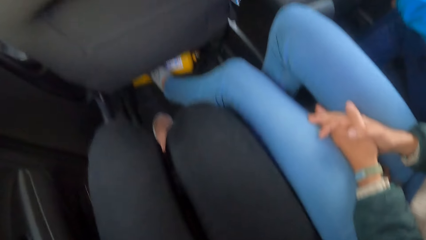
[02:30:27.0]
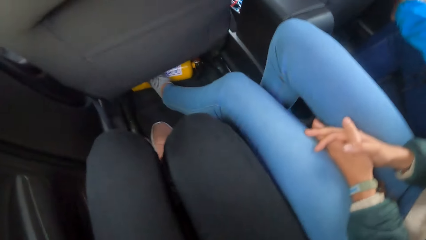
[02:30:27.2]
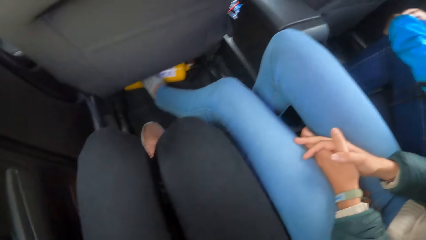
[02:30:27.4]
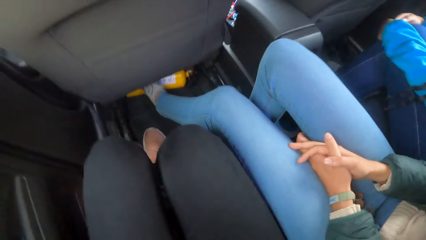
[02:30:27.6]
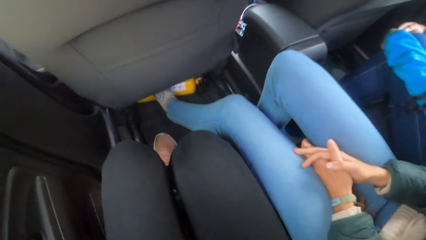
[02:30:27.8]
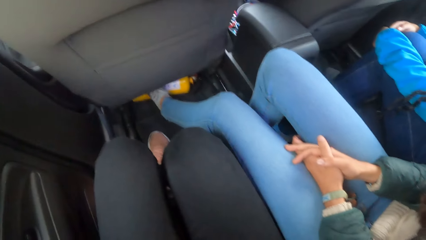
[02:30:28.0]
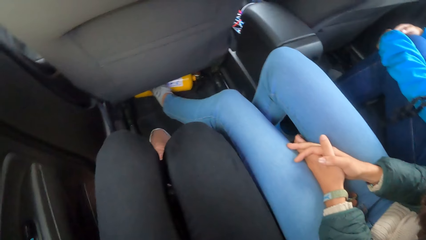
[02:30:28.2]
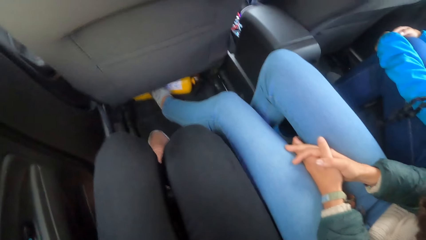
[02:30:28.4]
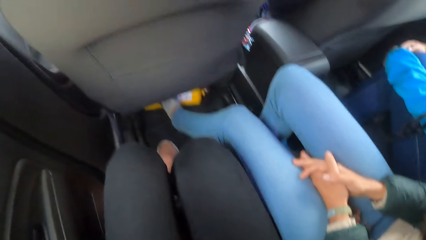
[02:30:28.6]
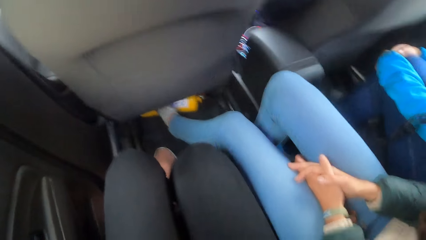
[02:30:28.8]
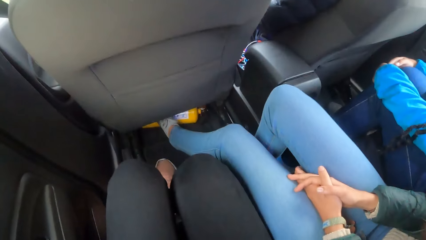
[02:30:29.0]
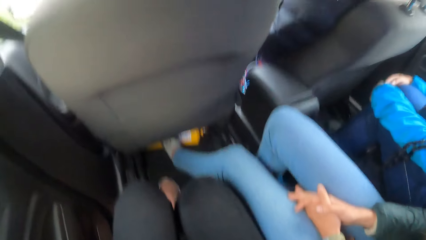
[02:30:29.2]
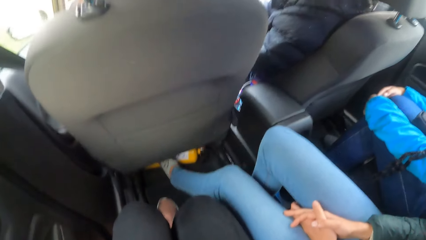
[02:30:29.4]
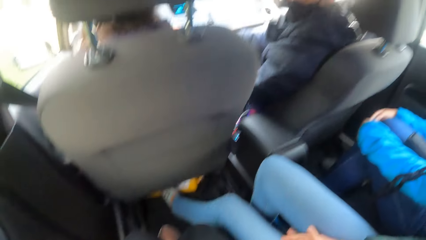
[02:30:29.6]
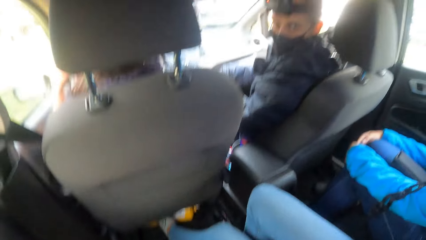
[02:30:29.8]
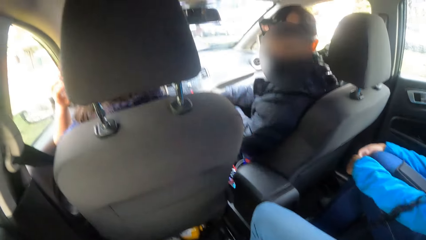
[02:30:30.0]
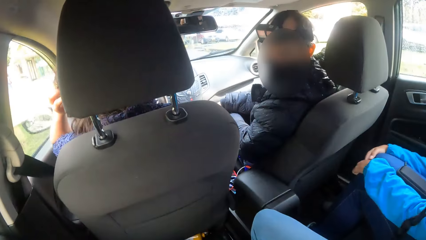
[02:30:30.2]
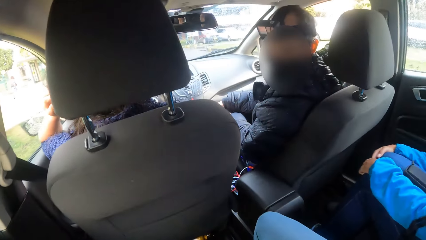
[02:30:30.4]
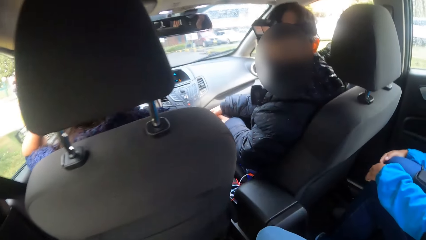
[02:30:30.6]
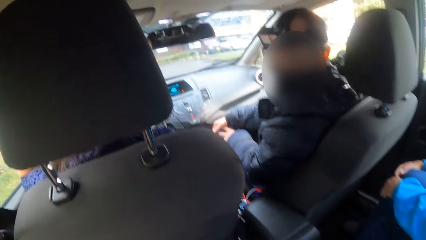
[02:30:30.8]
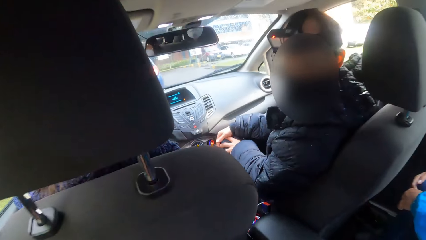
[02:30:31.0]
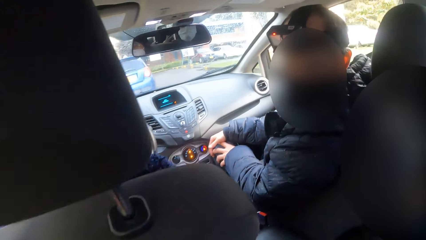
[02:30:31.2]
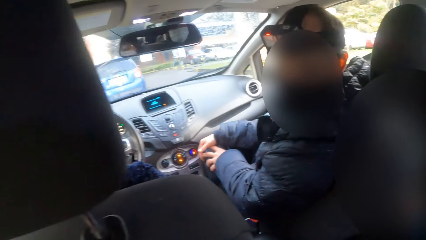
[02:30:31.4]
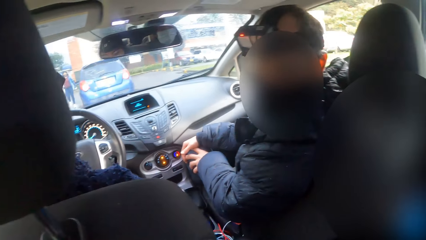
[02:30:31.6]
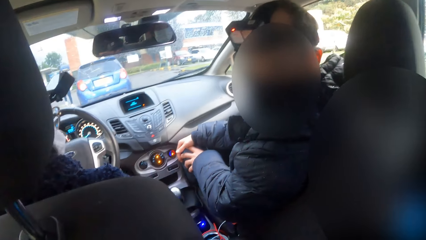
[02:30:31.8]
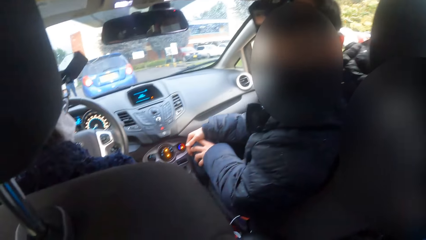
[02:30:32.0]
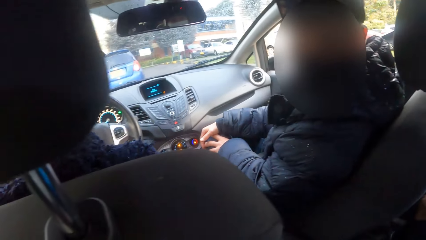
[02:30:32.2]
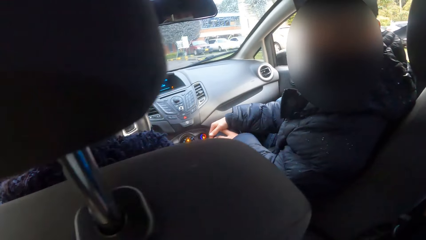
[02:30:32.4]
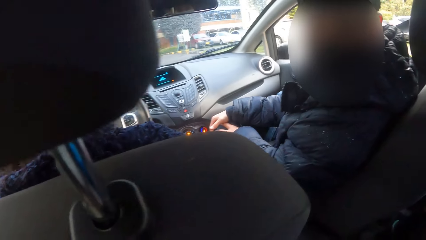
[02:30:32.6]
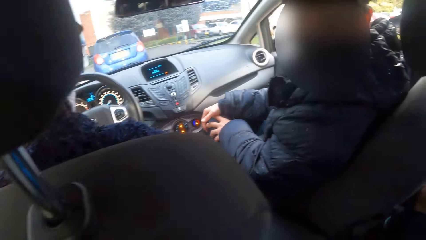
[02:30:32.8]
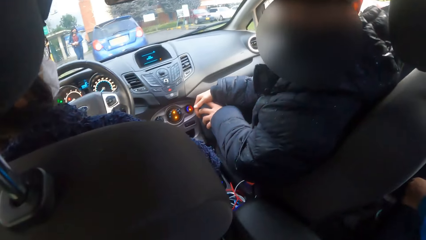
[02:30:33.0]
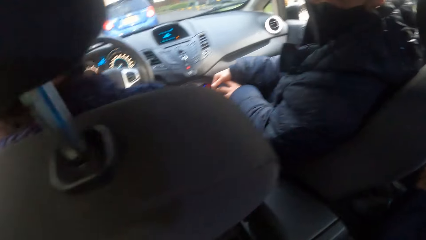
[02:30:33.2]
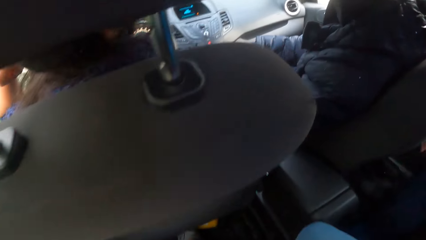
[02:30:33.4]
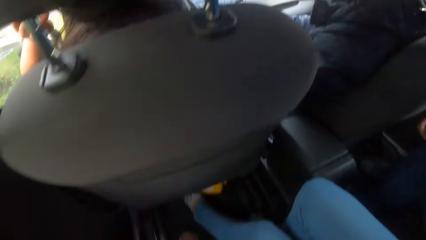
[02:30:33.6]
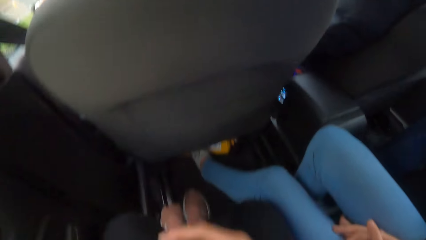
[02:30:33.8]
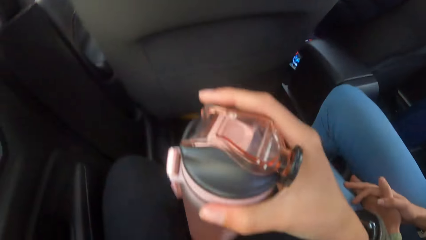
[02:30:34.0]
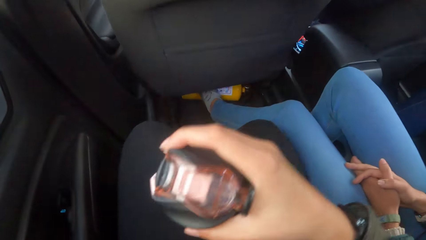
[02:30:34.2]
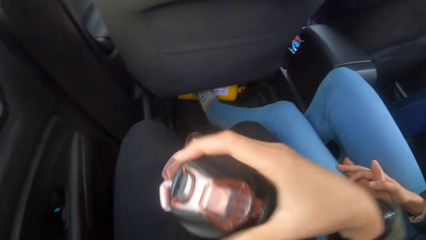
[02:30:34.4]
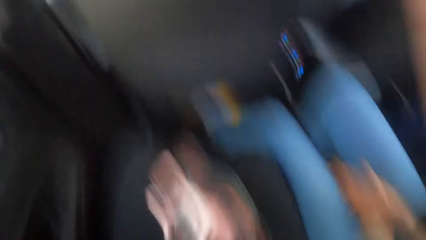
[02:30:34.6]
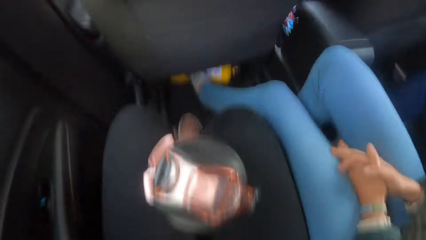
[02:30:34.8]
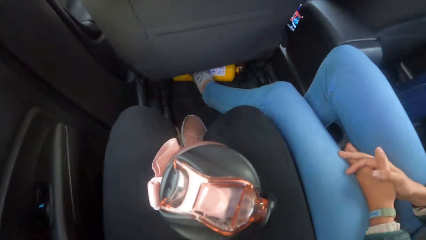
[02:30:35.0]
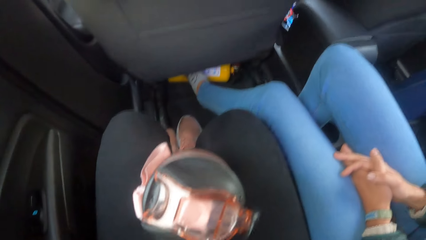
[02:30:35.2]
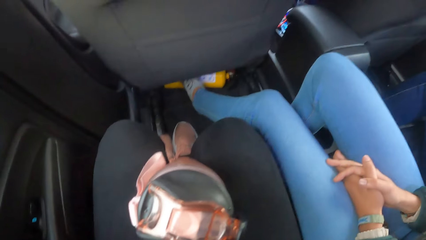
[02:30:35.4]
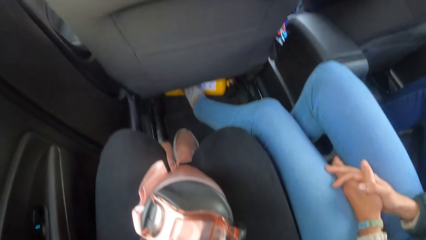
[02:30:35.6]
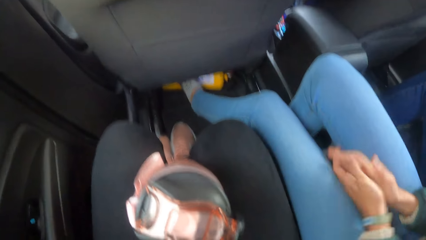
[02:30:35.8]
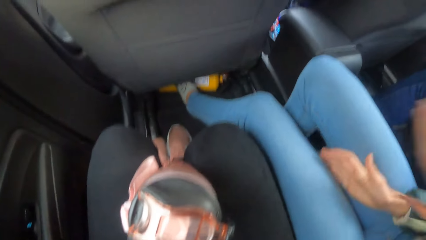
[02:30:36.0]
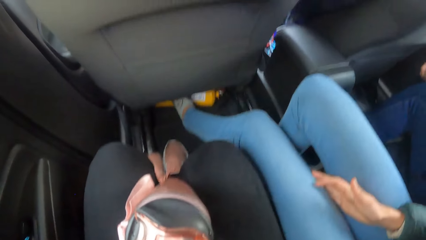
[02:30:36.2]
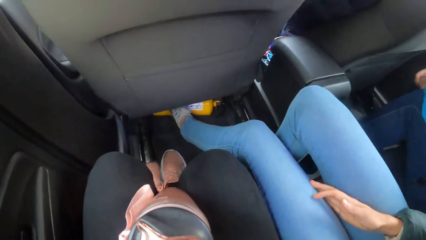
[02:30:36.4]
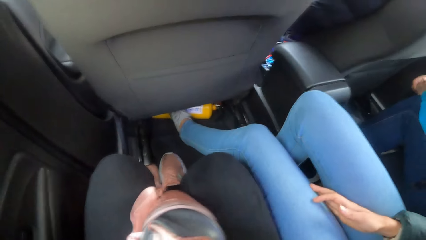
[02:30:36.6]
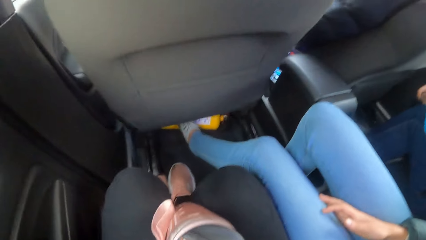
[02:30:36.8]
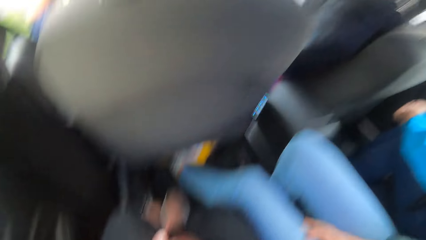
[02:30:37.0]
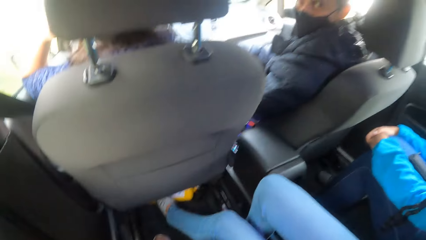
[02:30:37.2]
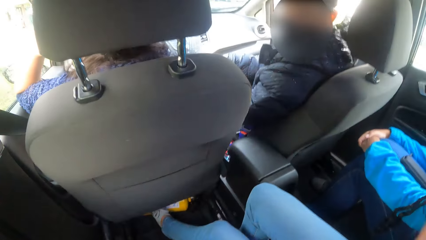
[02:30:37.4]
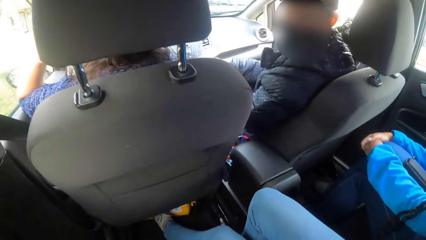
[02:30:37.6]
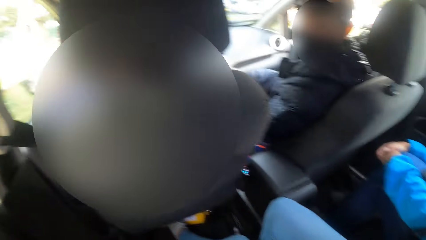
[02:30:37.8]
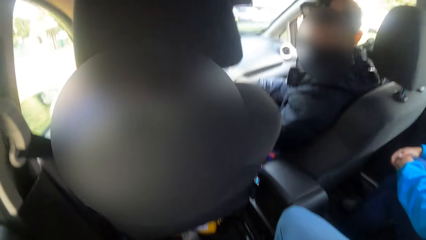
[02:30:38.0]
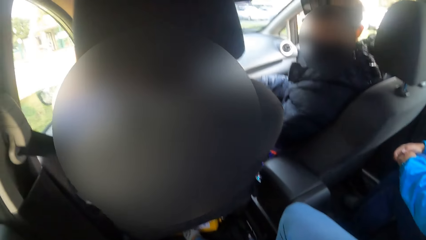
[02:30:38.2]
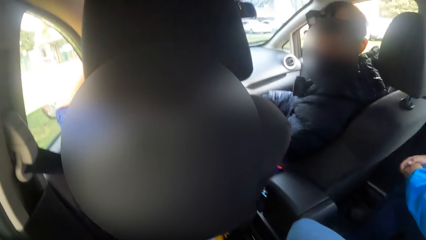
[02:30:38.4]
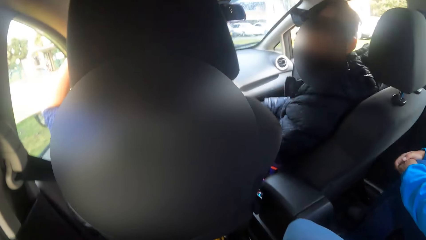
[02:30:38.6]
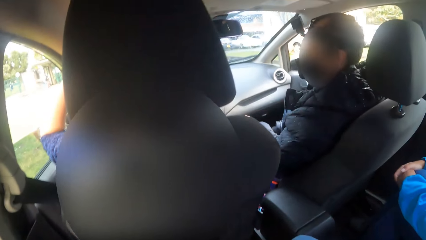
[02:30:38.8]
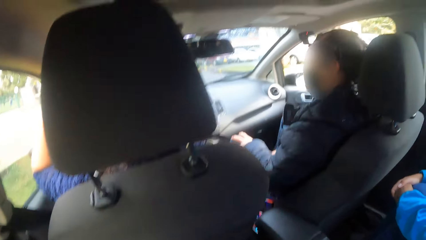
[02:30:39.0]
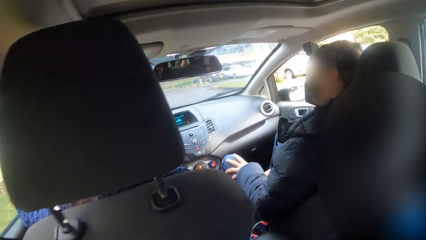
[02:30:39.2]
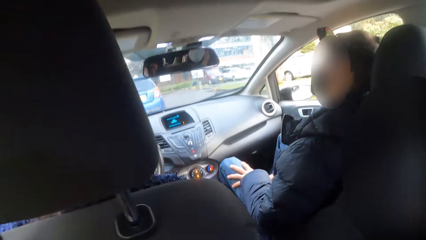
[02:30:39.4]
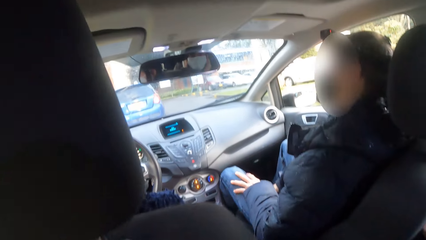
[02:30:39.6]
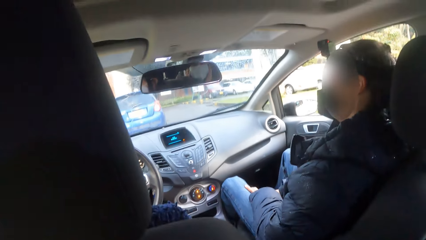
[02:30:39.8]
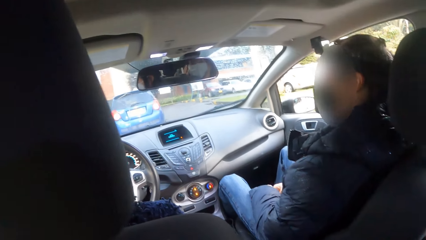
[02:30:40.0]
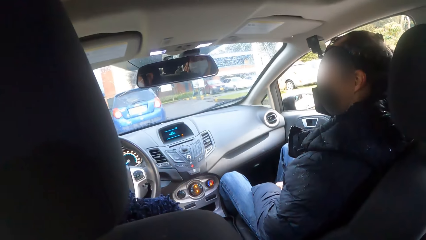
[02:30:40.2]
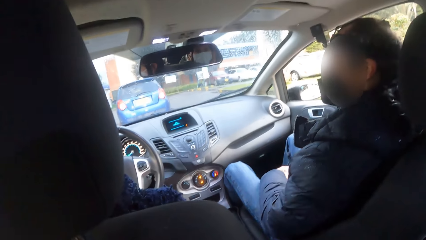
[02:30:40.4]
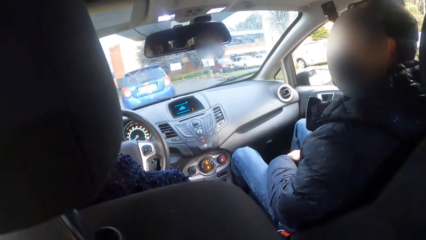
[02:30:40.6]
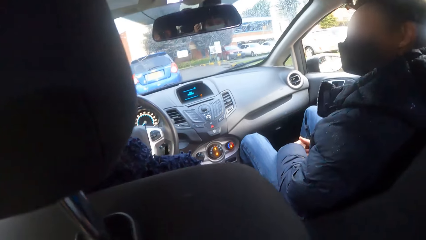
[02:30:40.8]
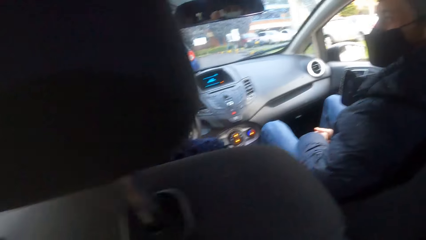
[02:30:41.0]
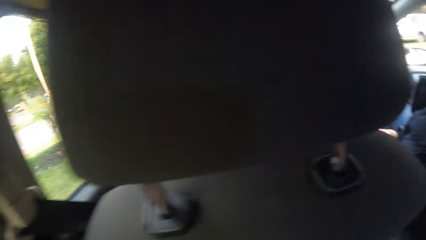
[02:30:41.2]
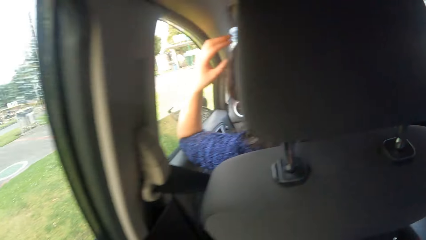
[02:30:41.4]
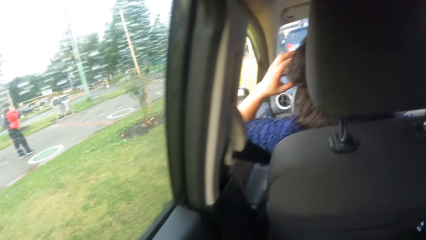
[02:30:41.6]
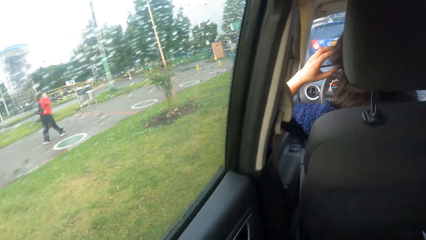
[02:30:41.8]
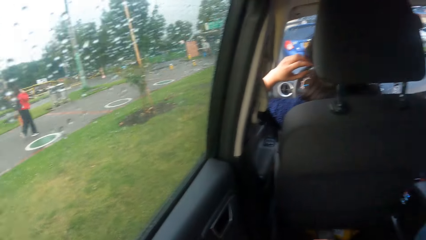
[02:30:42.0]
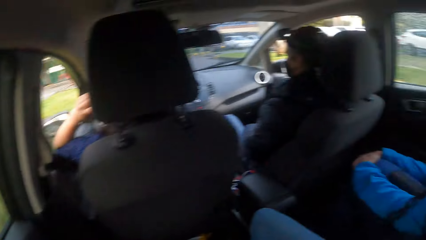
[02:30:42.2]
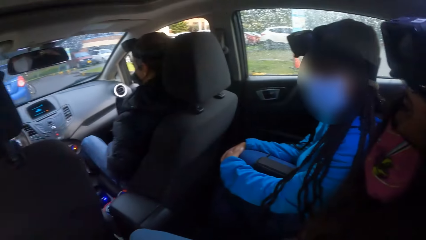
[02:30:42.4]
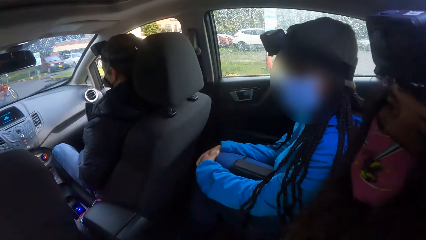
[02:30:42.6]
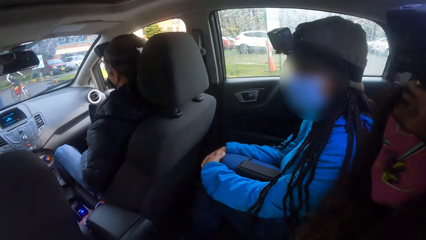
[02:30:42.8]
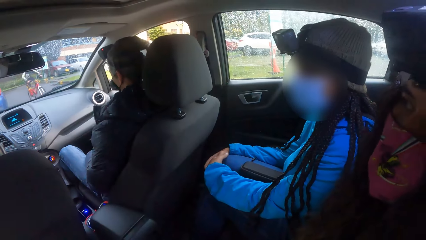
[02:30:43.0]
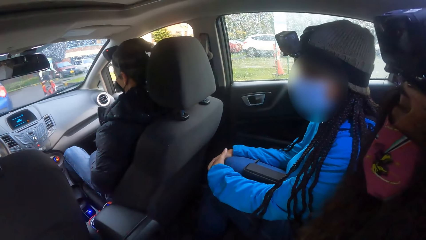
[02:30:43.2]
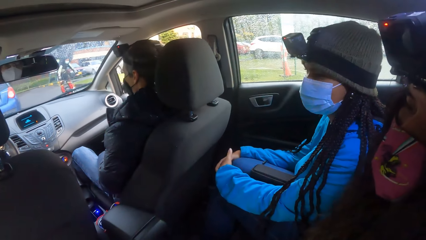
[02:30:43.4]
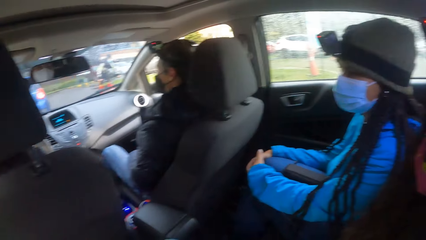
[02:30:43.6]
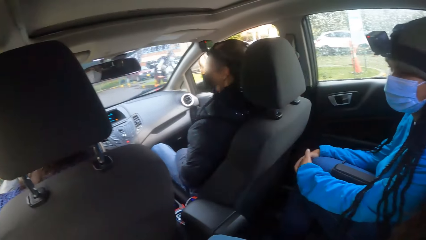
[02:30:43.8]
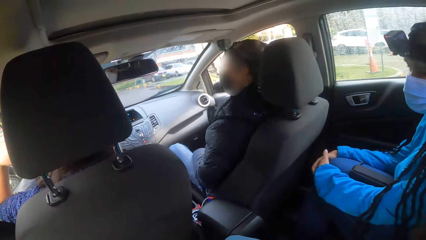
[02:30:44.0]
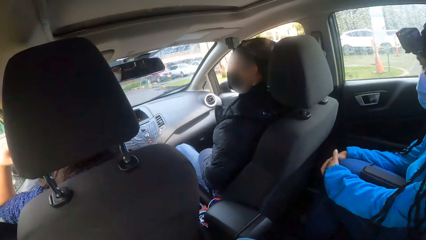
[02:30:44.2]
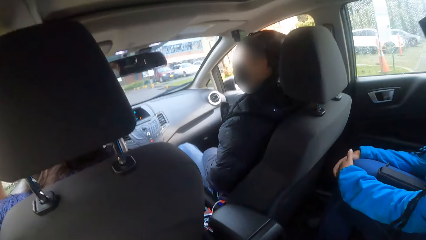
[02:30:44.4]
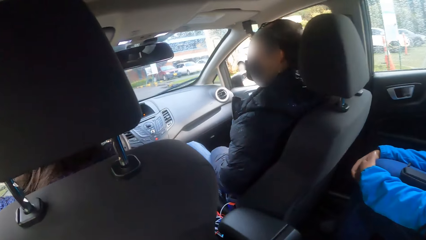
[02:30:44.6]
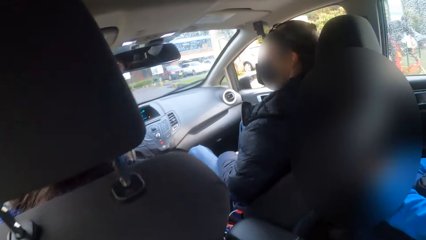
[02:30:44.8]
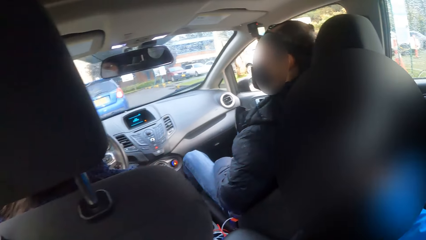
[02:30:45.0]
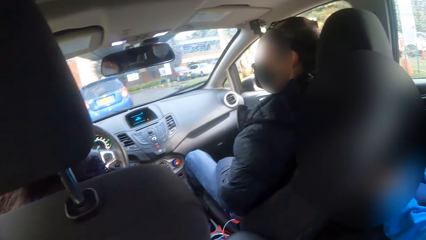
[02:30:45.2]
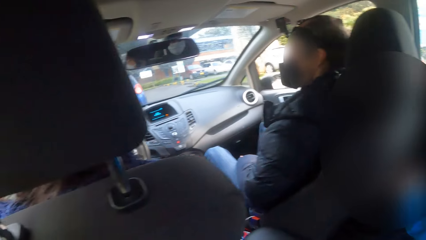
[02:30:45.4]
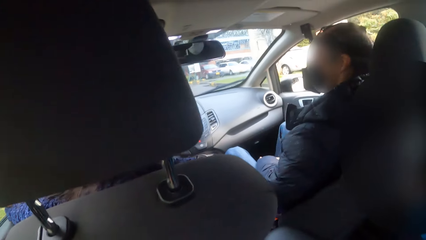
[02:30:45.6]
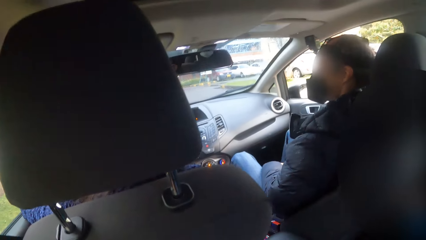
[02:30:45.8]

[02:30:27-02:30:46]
A man looks back. The camera wearer places the water bottle on the seat of the car with her right hand. A woman scratches her hair.
